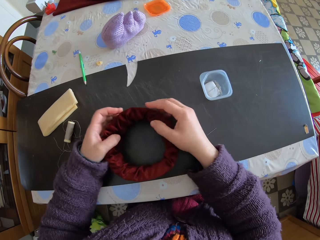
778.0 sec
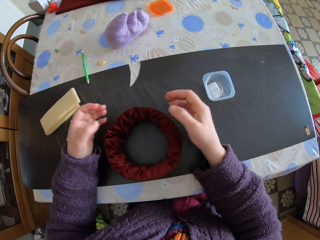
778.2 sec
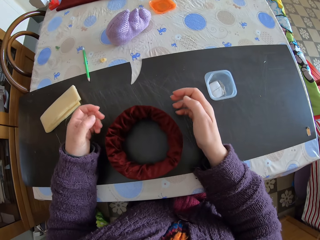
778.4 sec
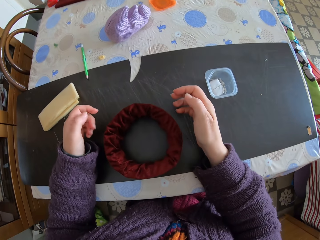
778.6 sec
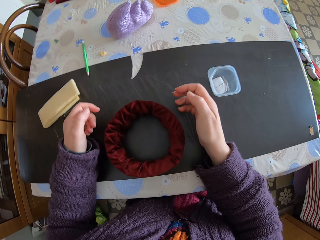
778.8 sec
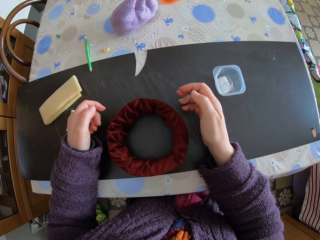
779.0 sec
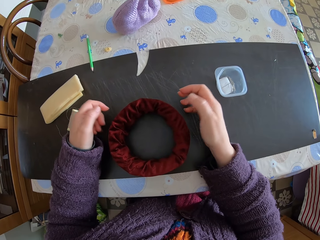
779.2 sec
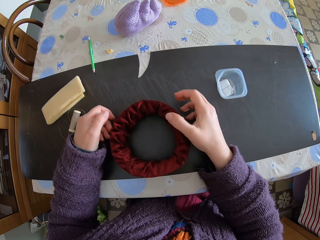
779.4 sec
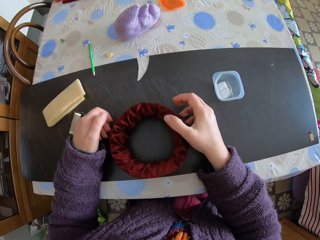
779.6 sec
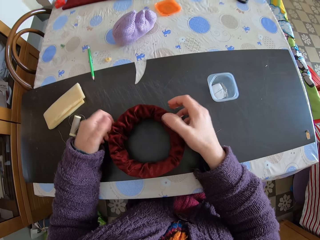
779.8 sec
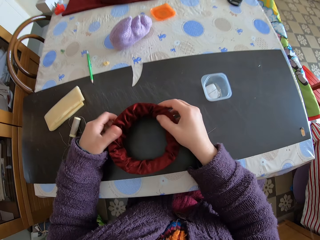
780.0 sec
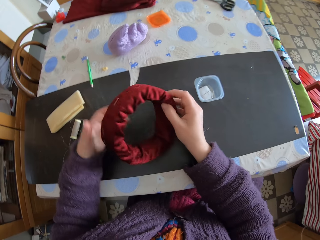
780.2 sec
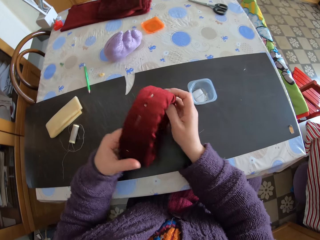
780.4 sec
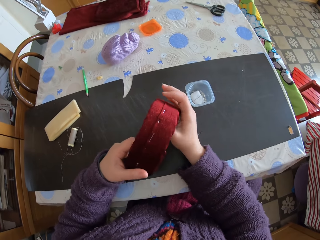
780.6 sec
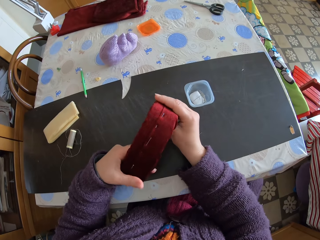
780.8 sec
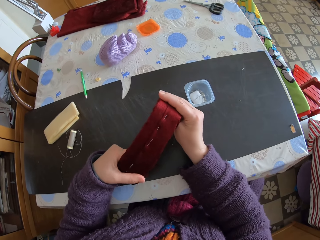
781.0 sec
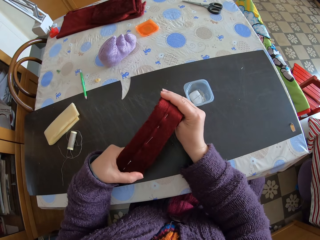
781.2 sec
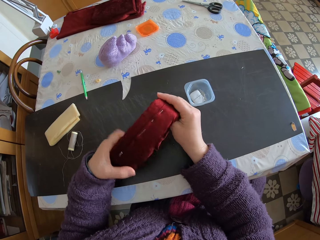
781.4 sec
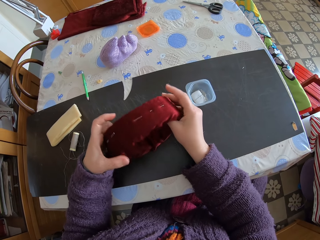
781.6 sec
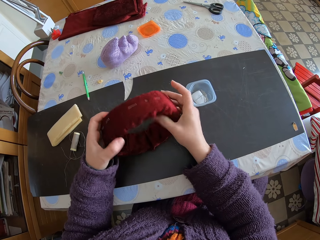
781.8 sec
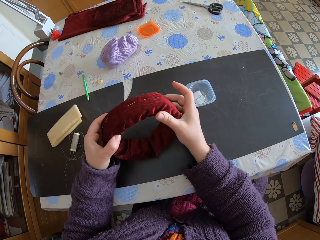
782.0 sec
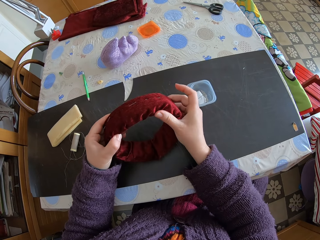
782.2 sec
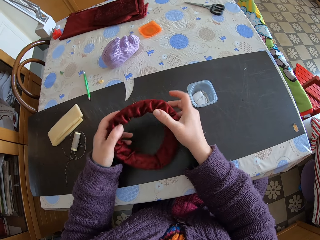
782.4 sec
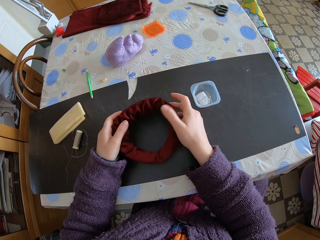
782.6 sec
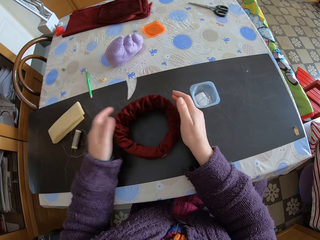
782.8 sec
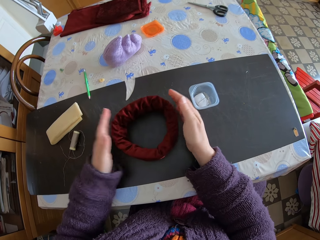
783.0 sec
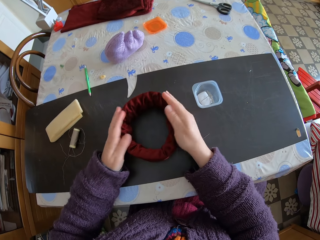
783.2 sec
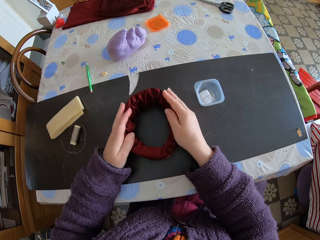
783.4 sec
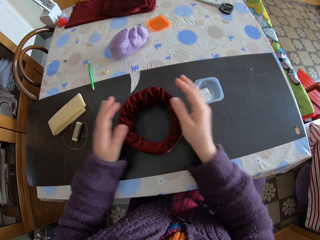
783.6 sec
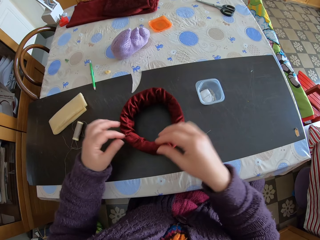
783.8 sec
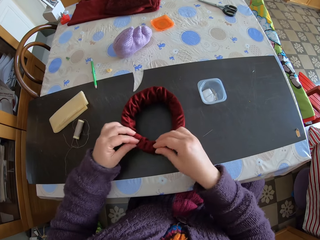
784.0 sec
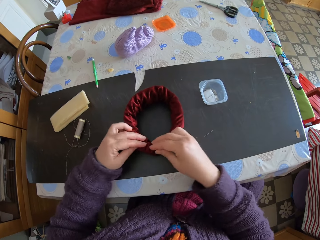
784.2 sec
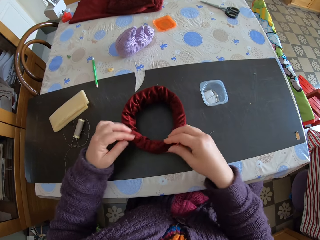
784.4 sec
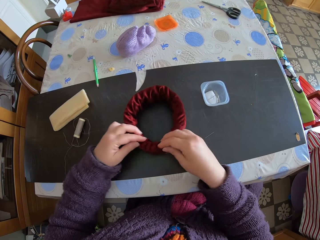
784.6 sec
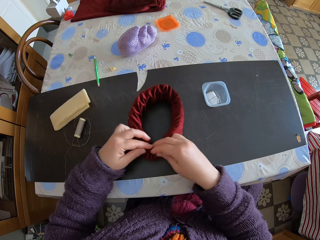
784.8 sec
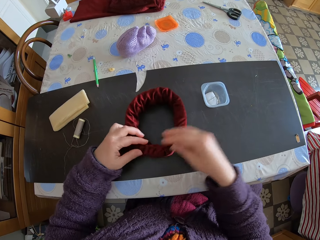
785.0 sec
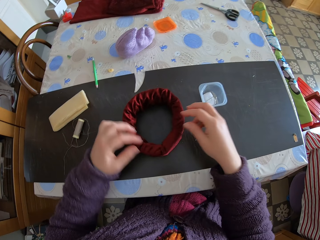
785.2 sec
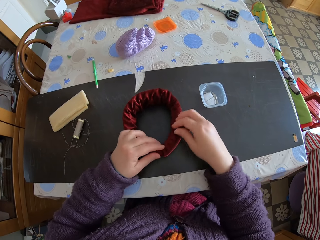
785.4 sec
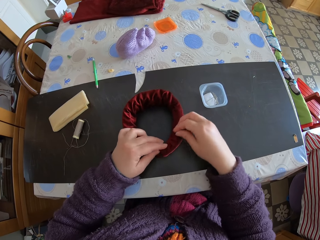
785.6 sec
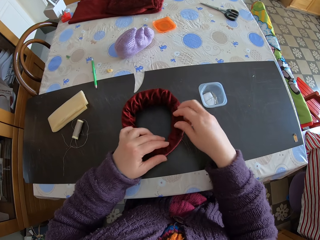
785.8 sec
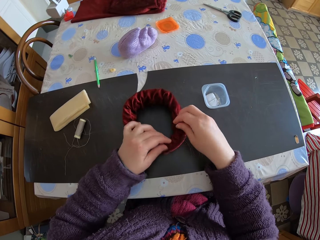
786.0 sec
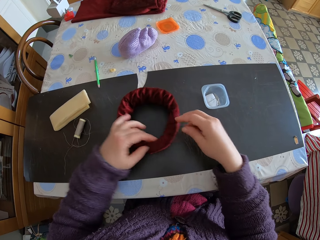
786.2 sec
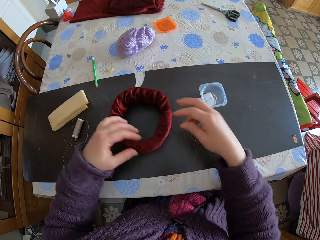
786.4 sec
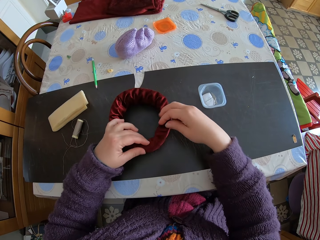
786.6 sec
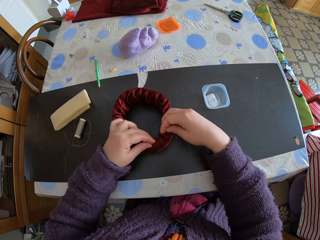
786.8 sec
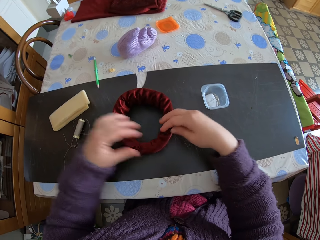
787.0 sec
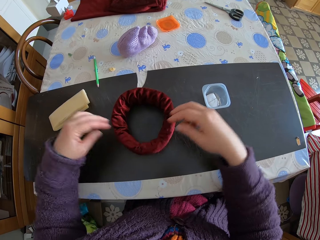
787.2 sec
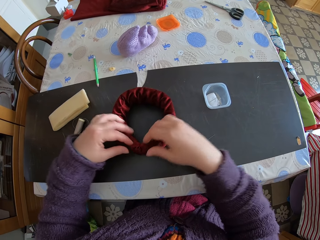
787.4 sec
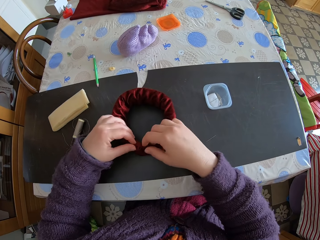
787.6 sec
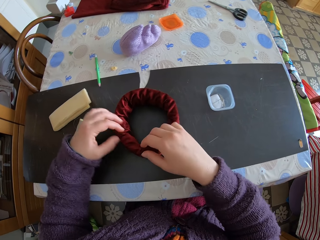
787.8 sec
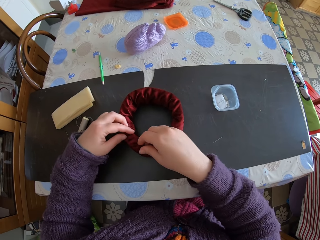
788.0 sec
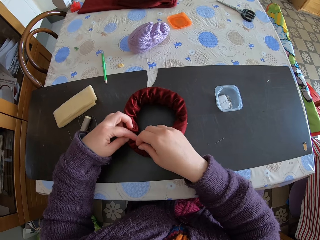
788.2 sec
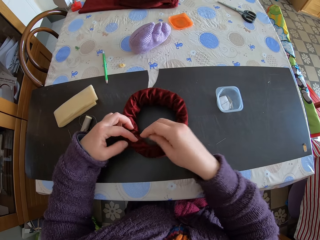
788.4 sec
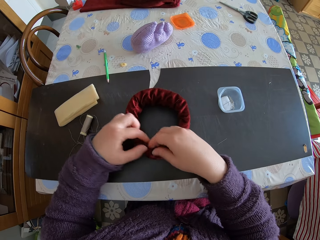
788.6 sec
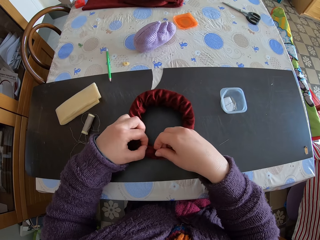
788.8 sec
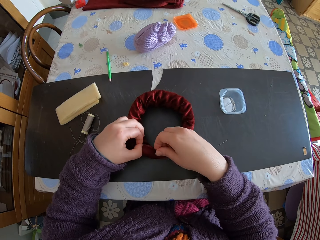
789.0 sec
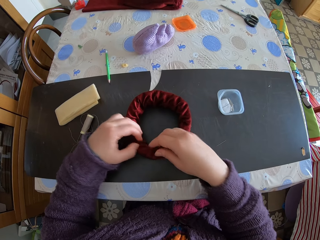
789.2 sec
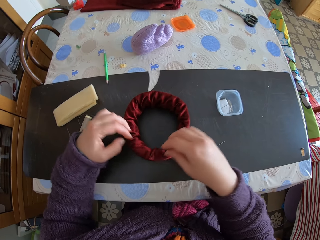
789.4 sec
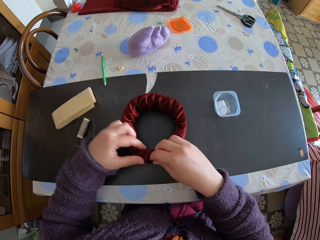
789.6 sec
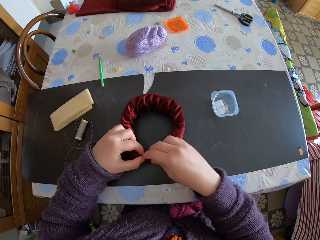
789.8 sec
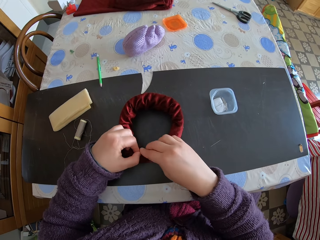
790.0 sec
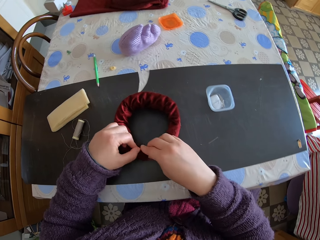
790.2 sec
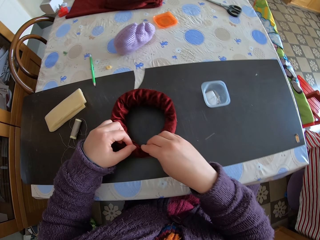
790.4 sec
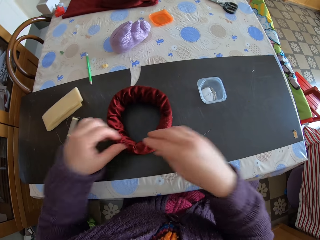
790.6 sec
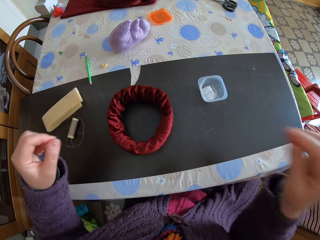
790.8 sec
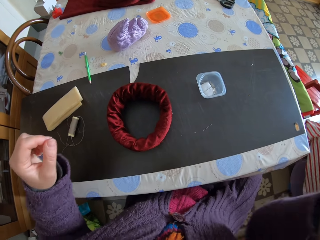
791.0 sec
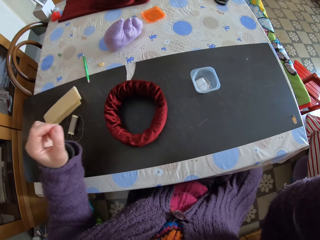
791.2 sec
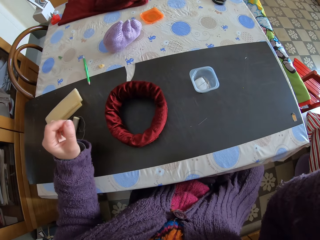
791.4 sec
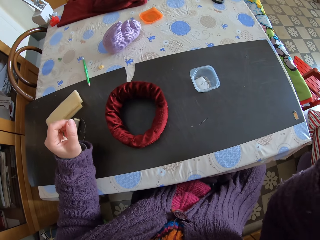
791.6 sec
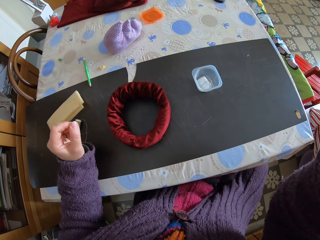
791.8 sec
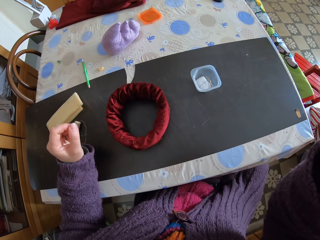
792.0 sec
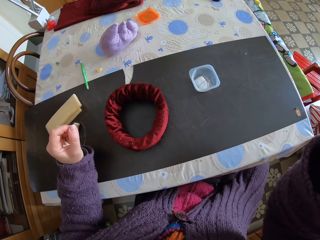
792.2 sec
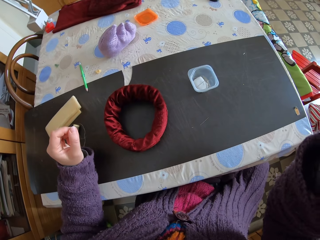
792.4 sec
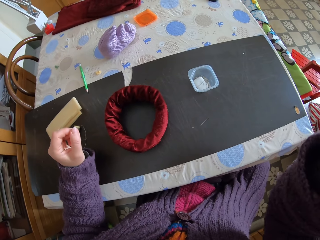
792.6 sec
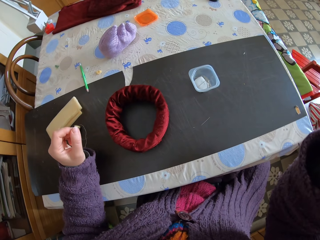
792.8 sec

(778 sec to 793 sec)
The camera wearer adjusts something. They stop adjusting something. They pick up the fabric. They adjust something. They put down the fabric. They adjust the fabric. They stop adjusting something.
